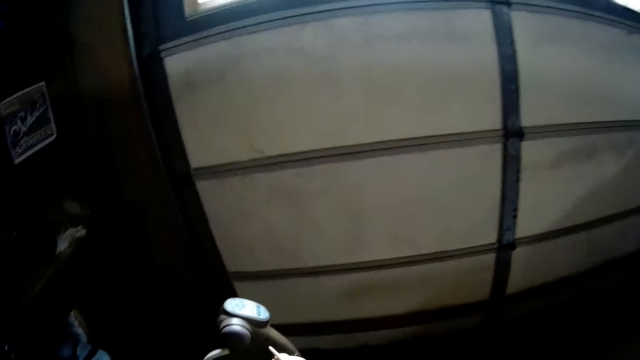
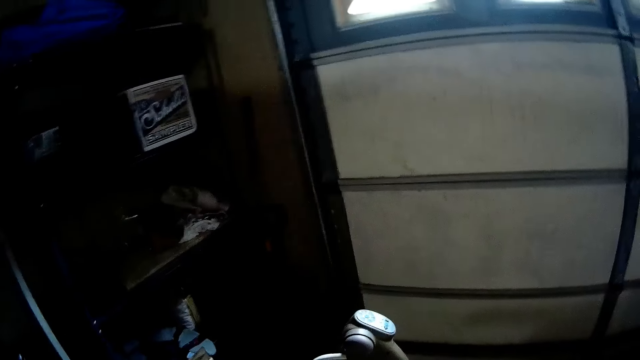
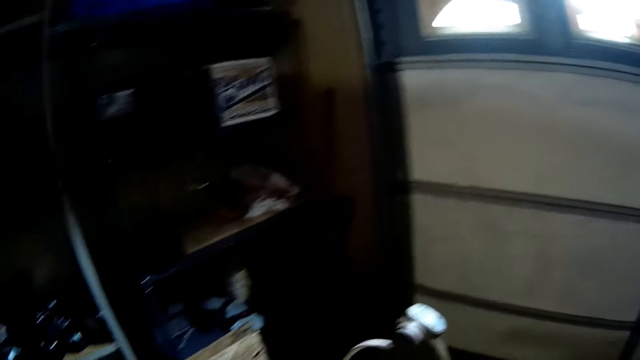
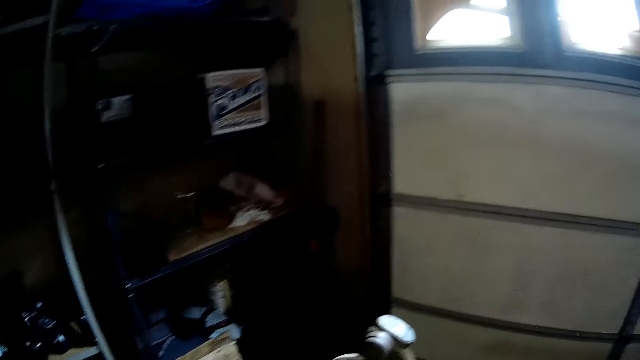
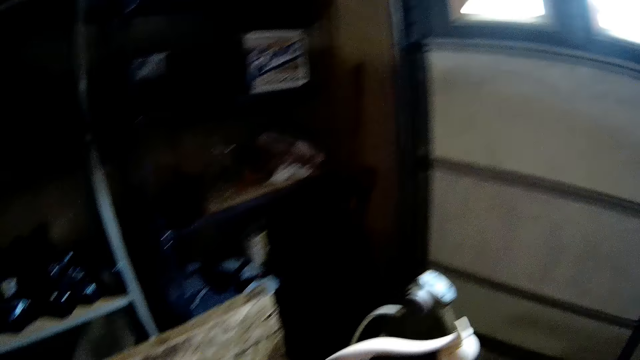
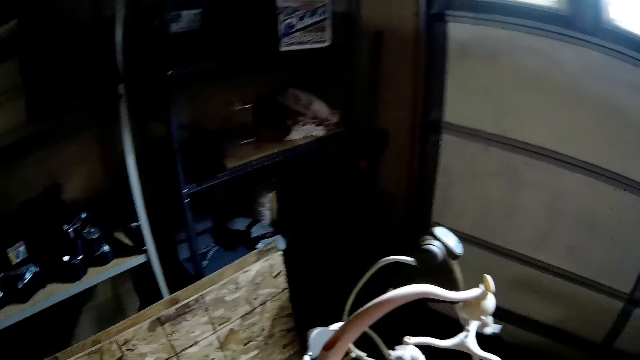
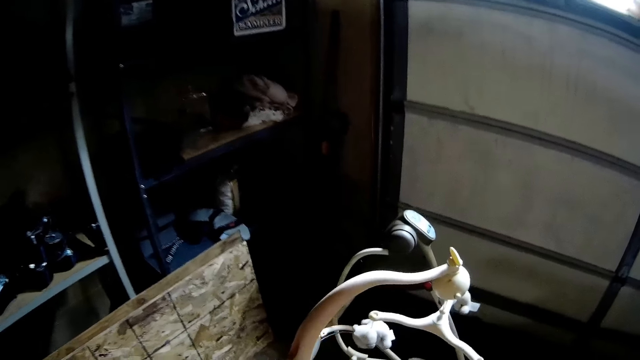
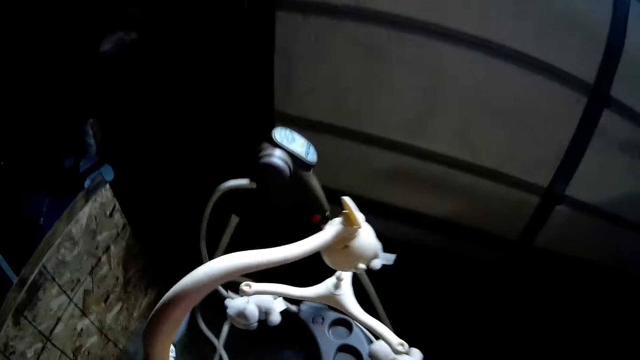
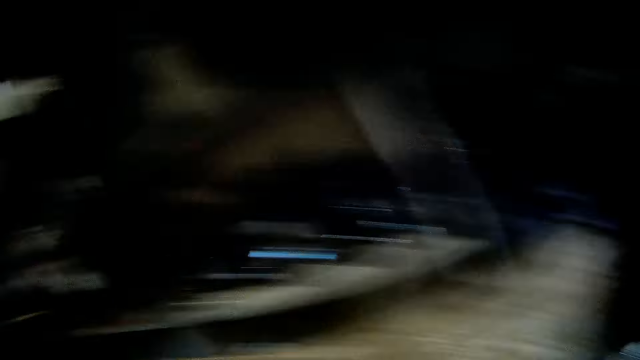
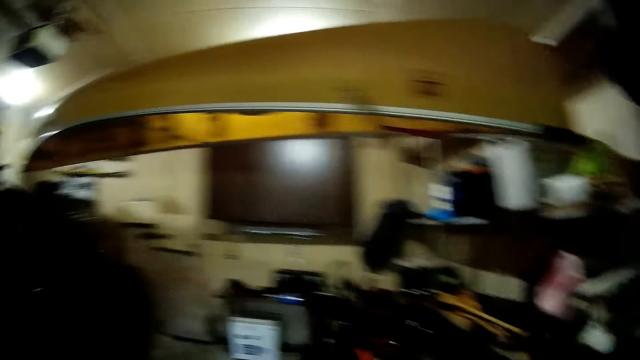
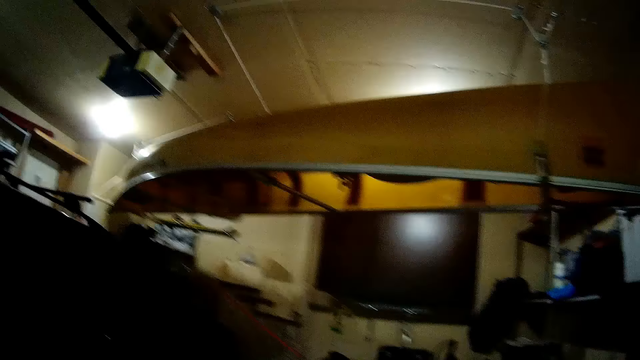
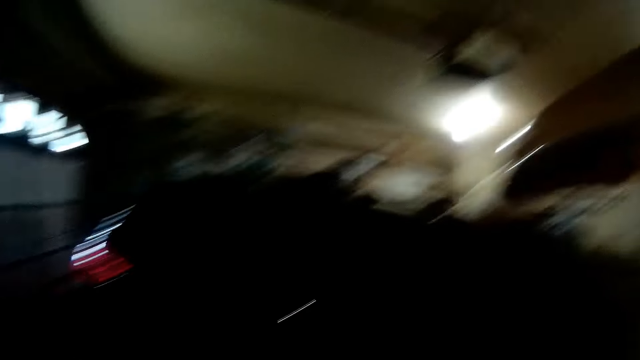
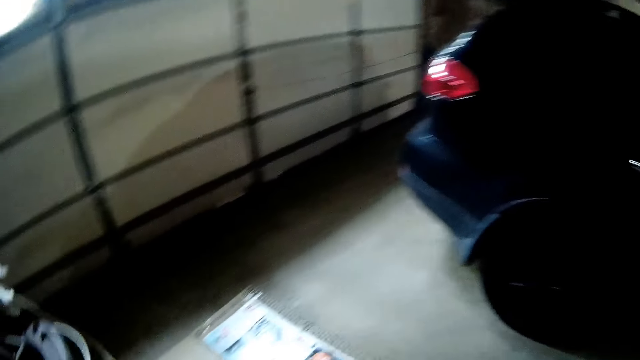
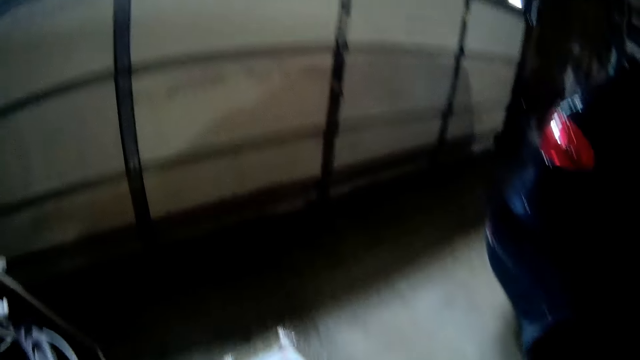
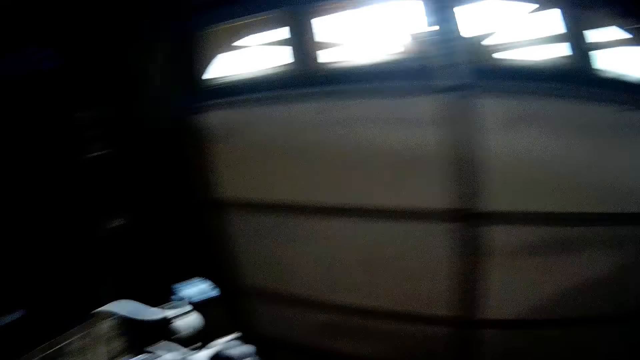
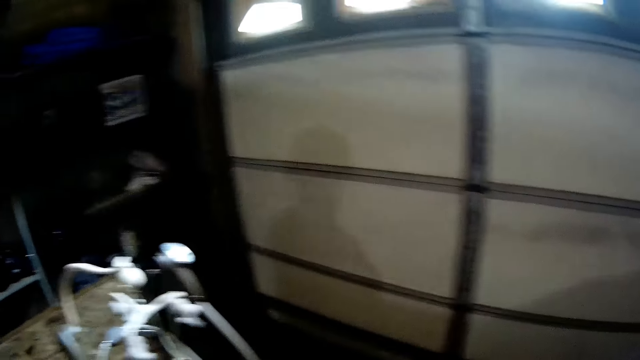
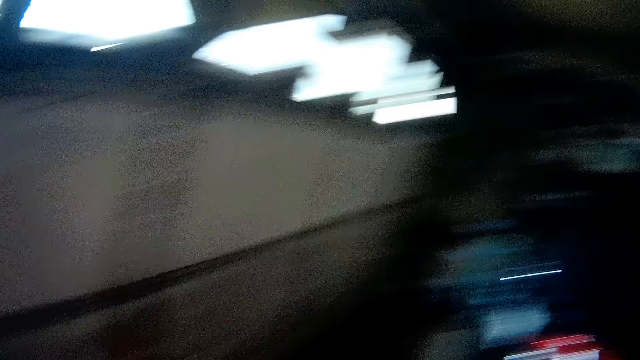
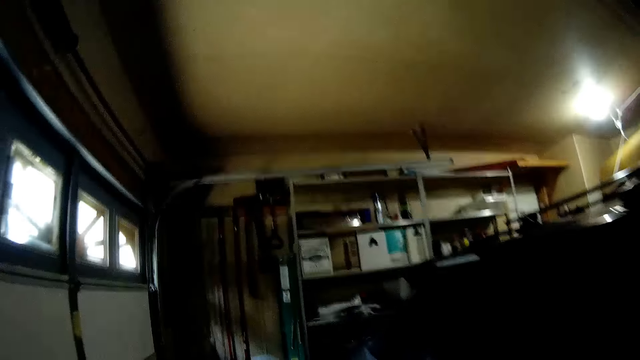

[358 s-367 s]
The camera wearer wipes a baby rocking chair with a wiping cloth. They look around a room. They walk towards a door.

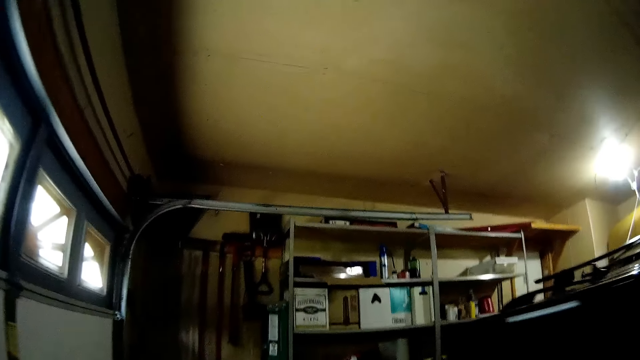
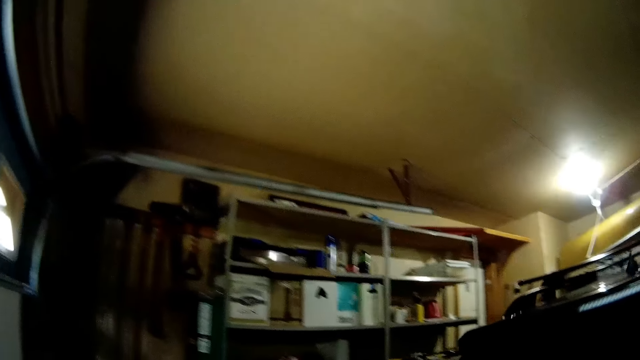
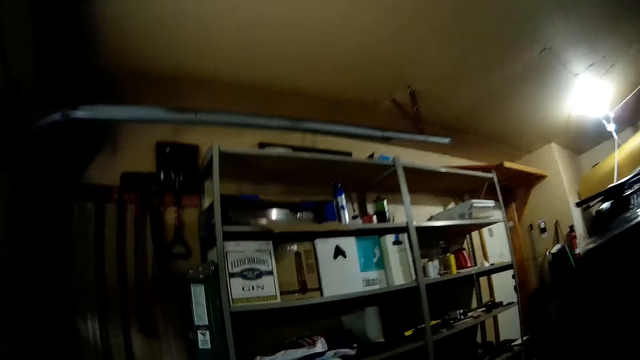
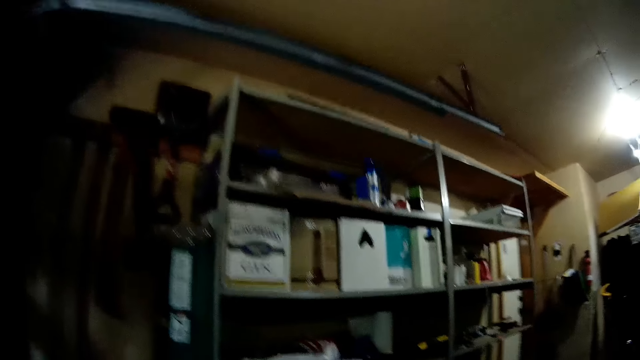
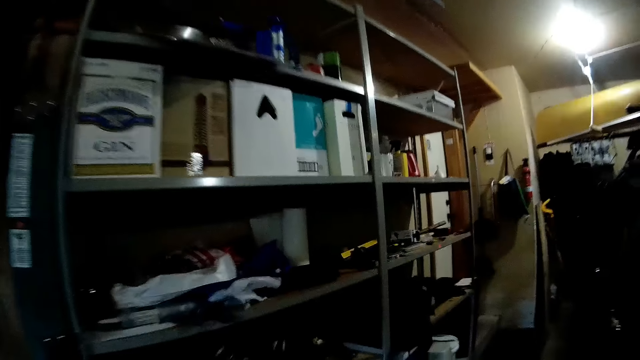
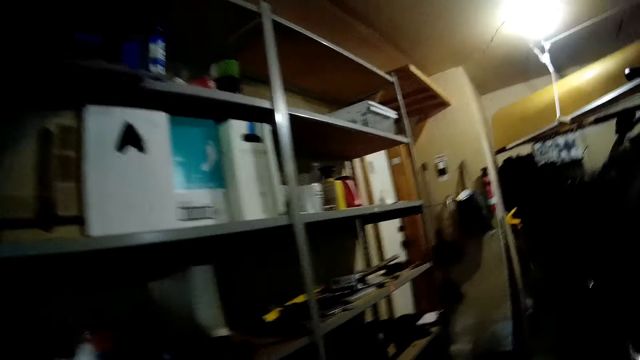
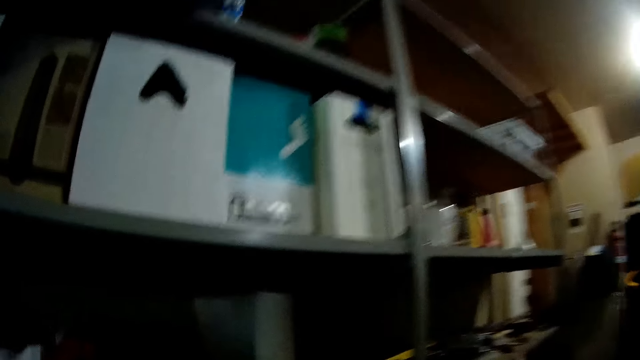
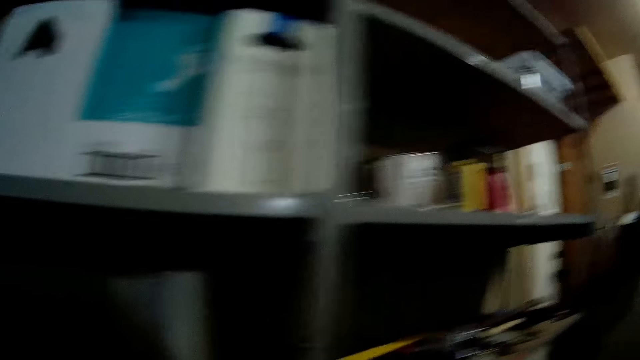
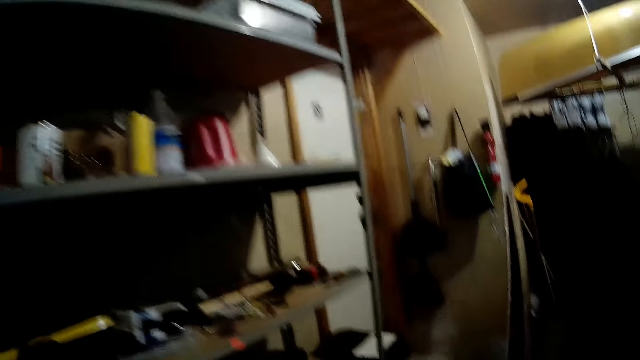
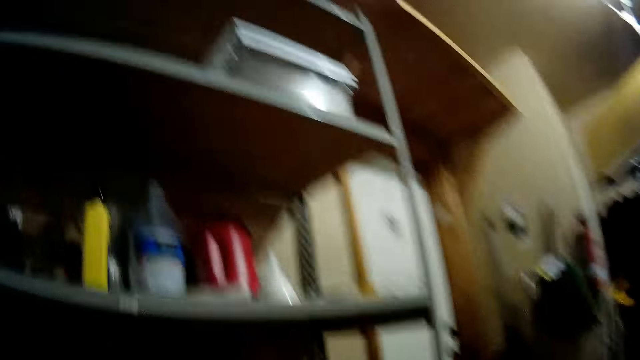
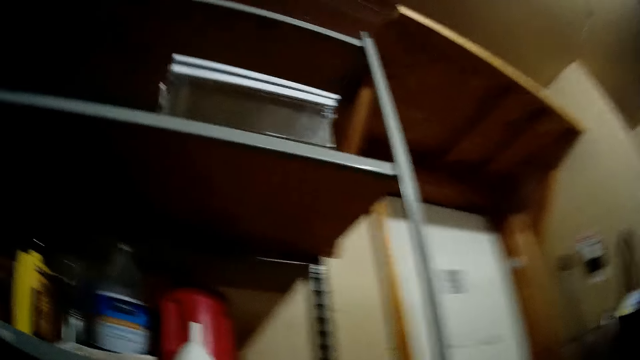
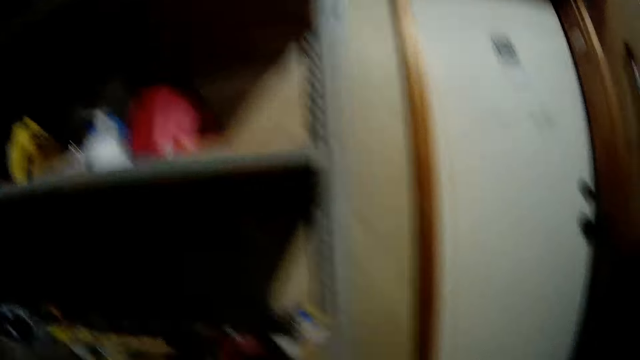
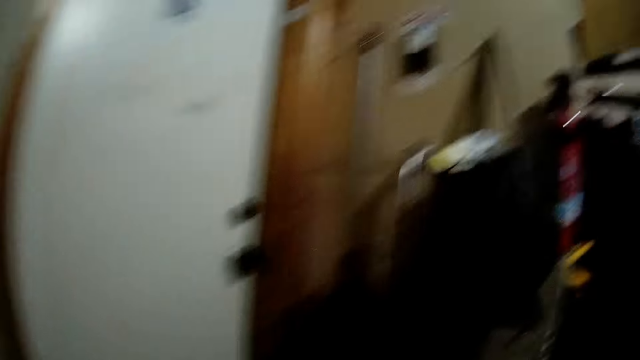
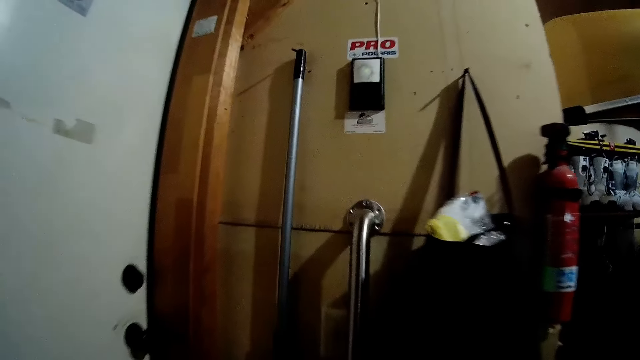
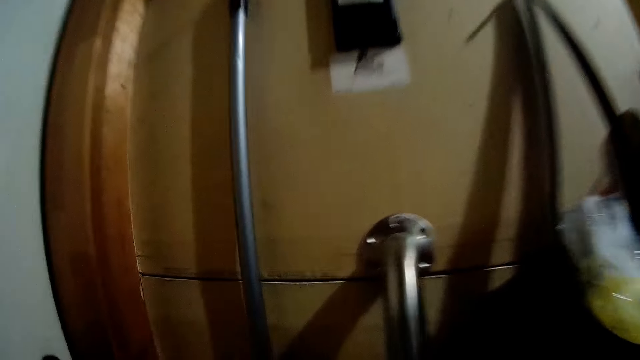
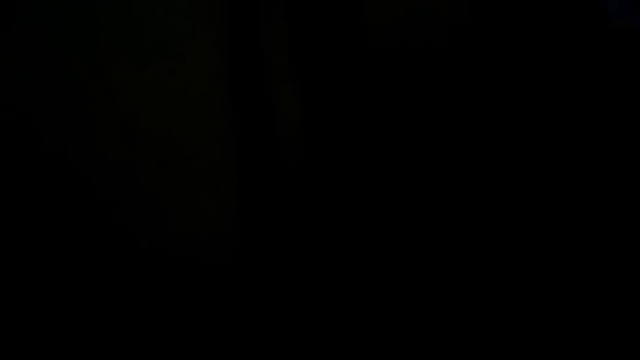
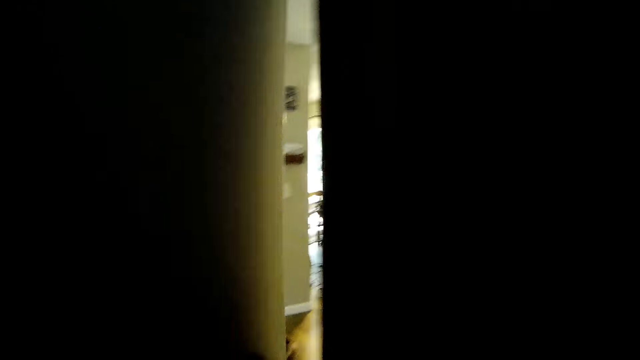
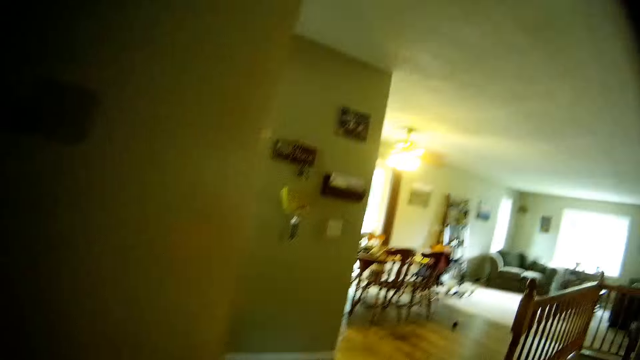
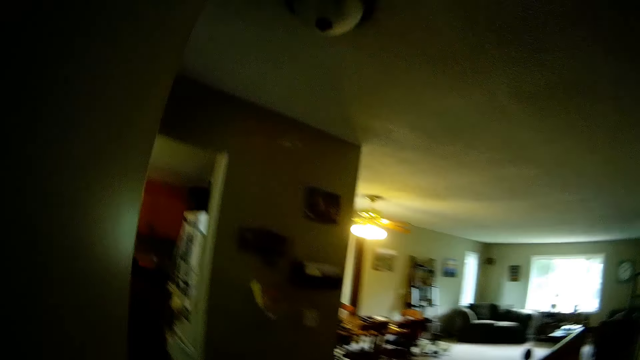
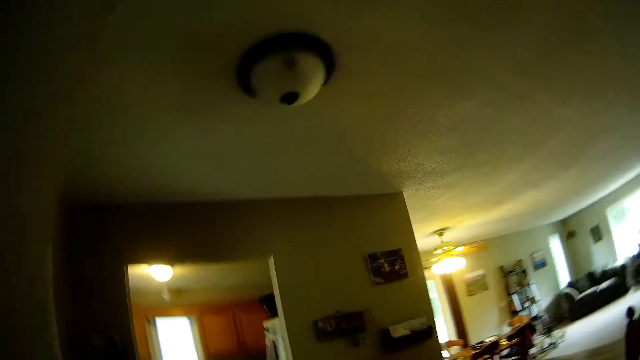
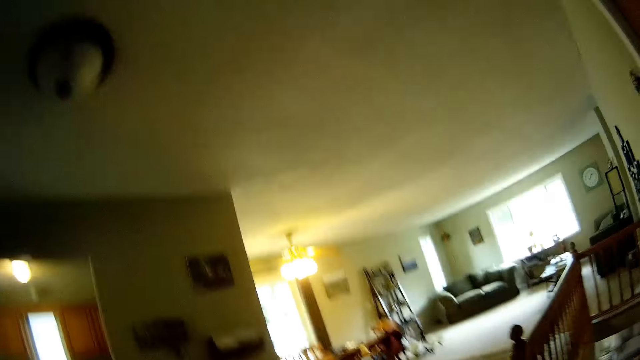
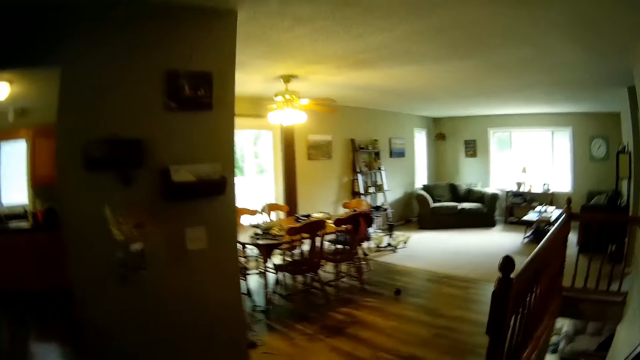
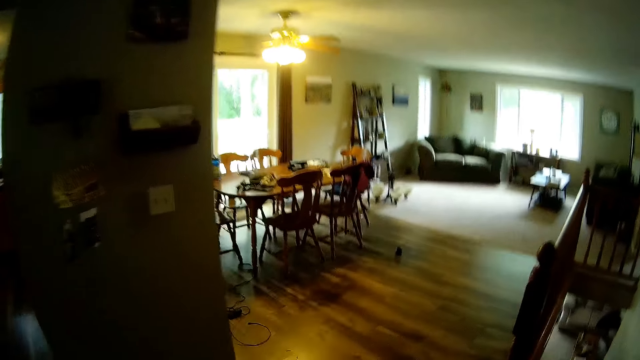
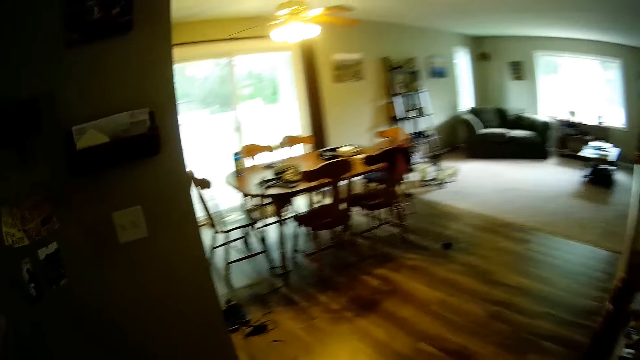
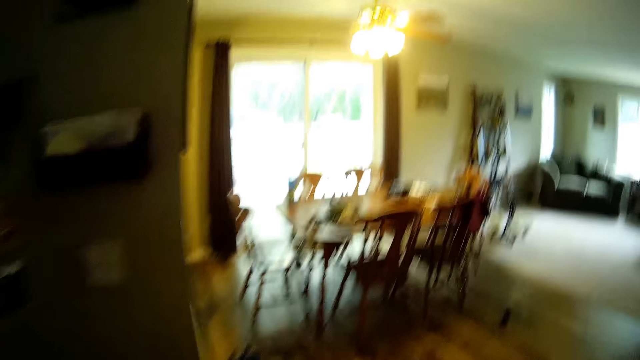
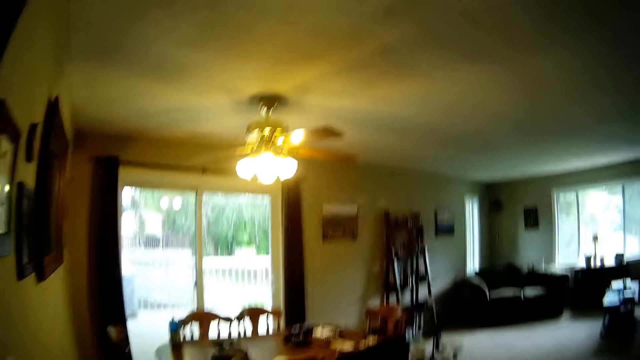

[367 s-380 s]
The camera wearer walks around a room. They open the door. They walk into a room.
